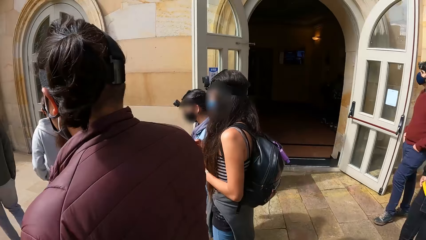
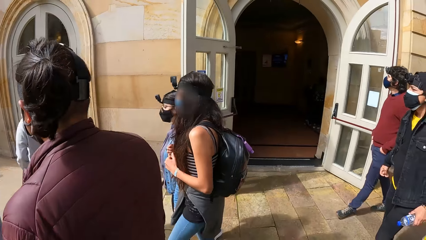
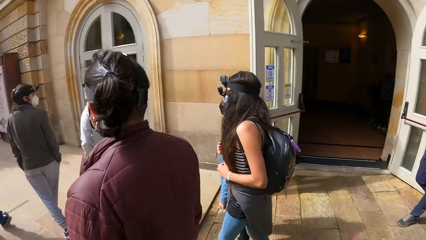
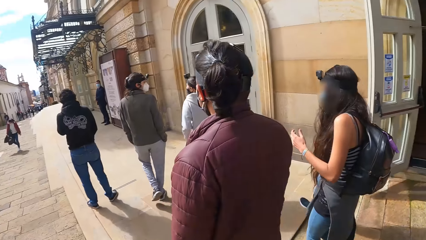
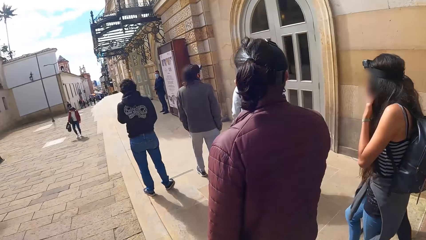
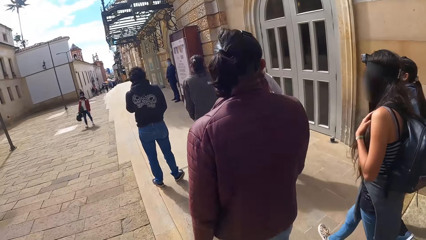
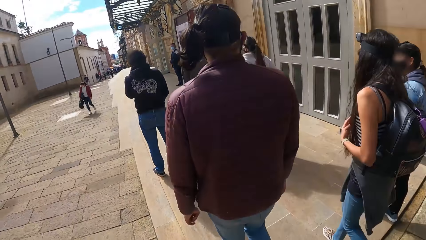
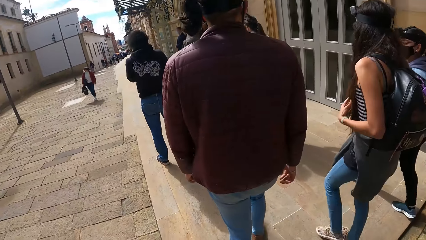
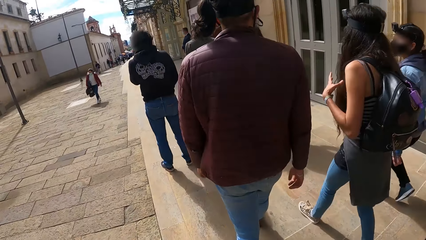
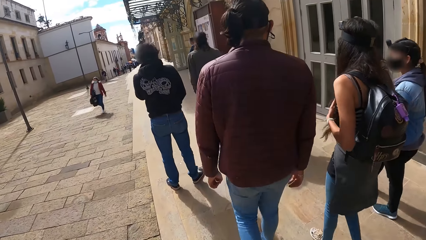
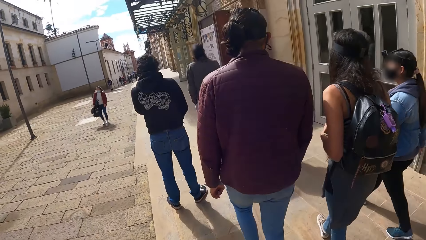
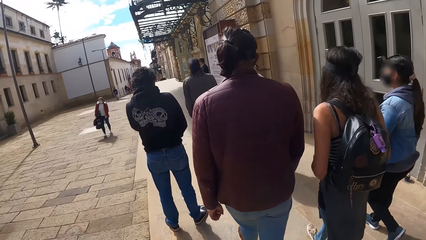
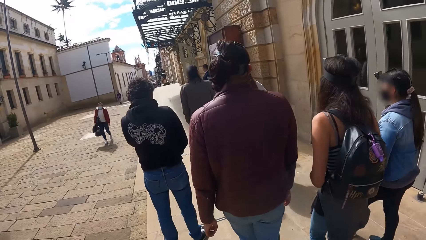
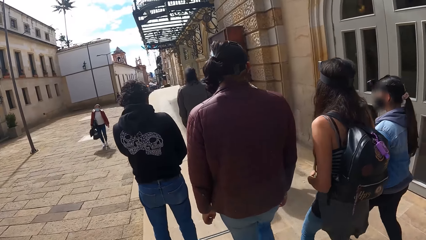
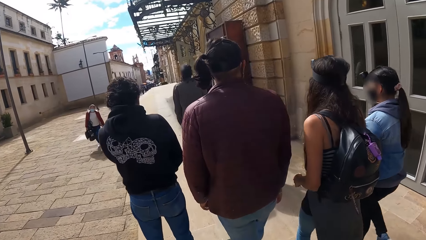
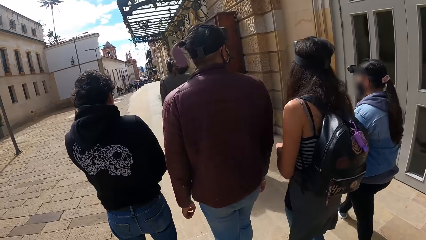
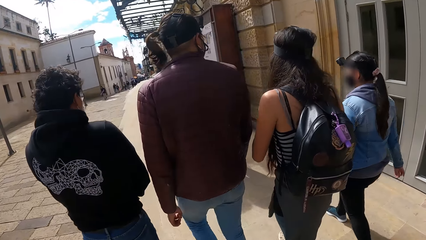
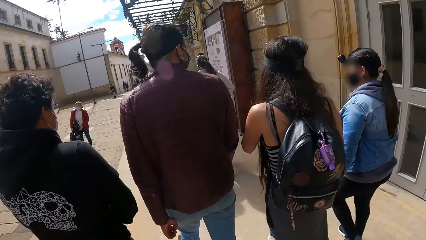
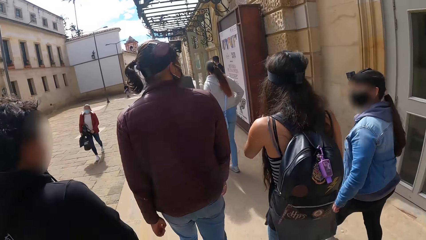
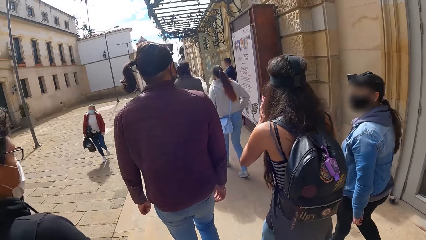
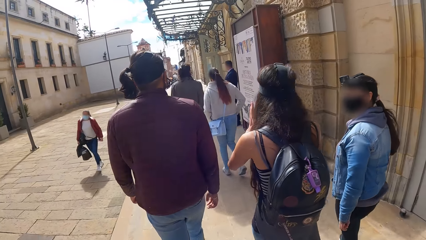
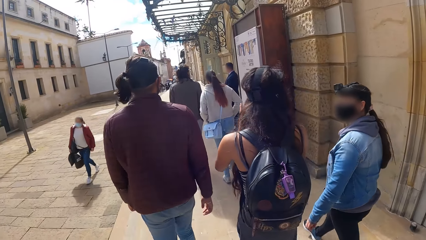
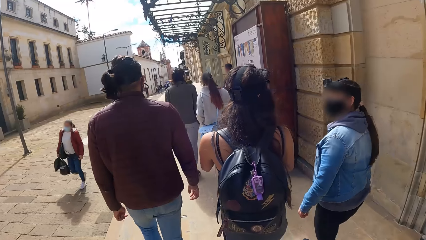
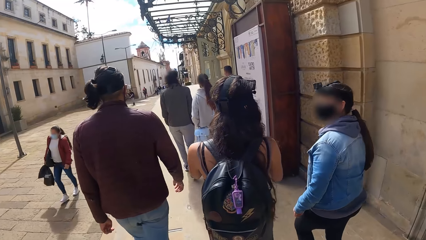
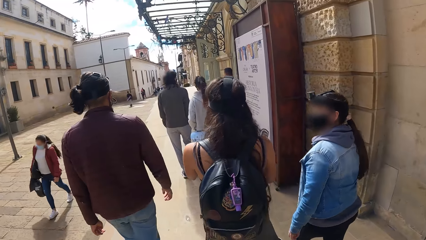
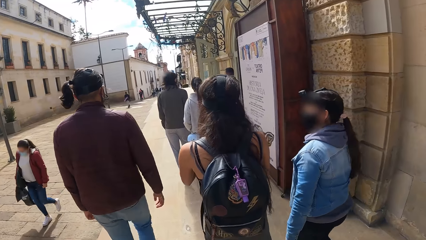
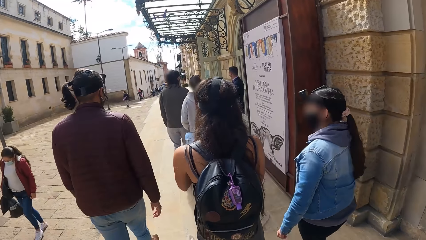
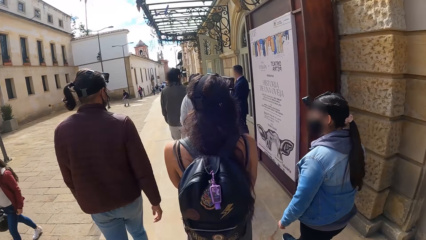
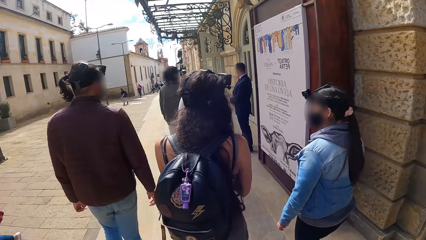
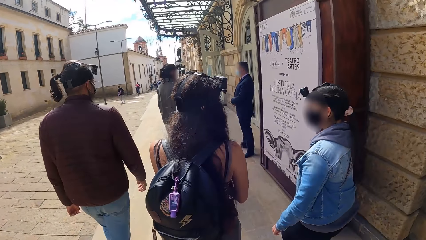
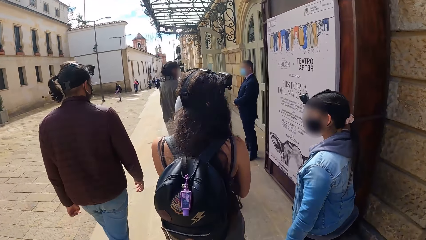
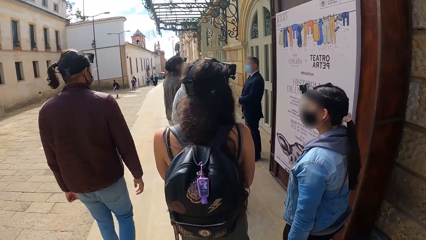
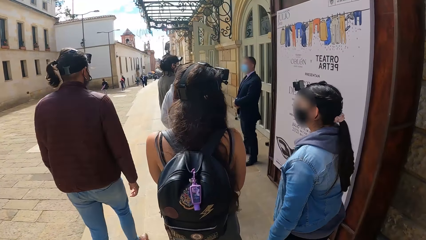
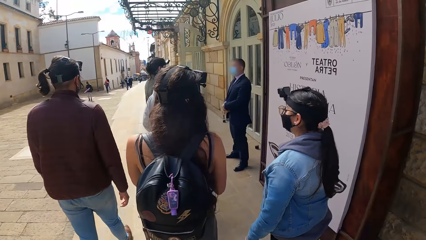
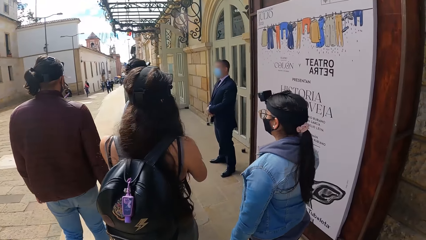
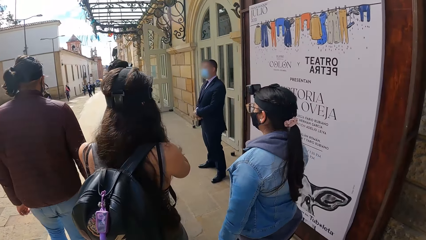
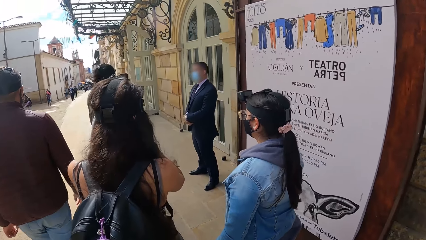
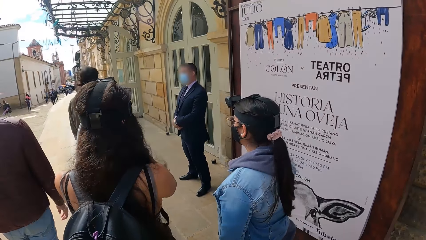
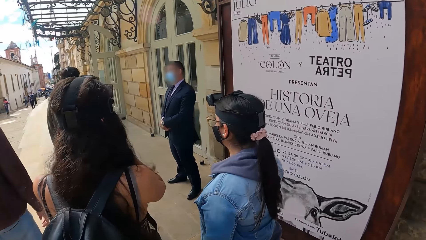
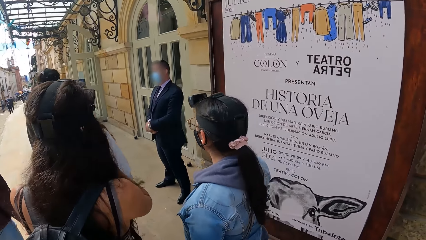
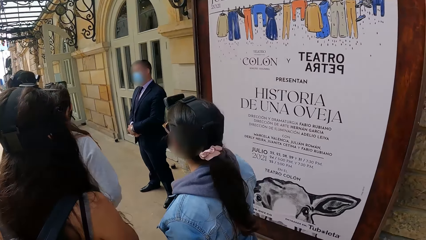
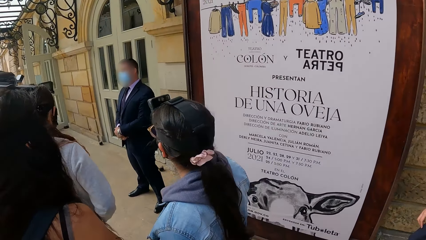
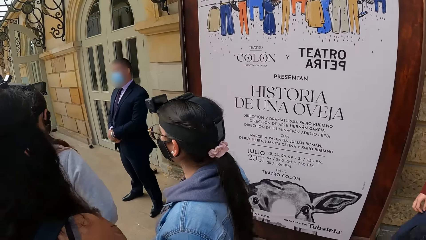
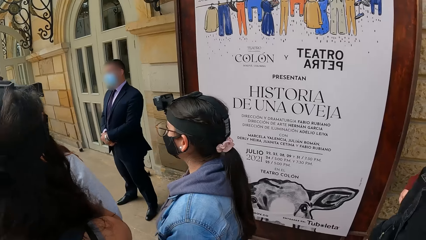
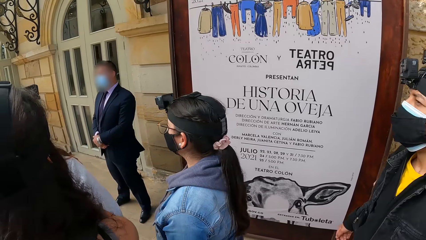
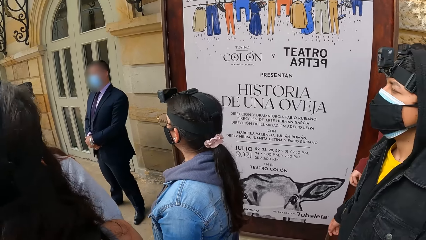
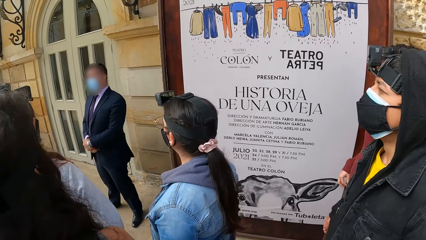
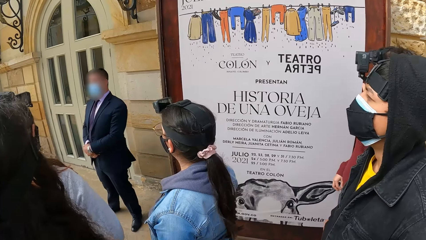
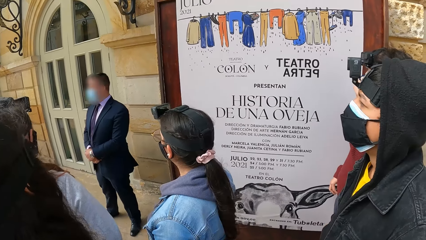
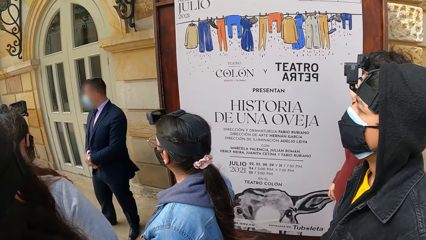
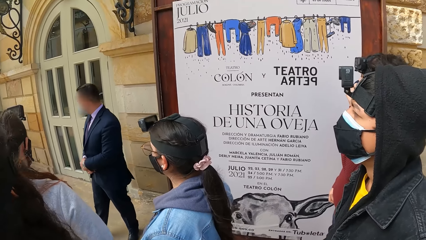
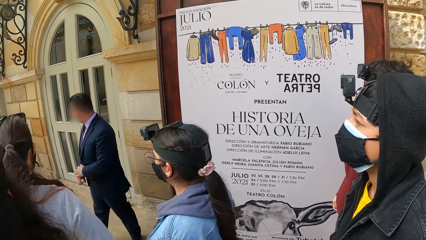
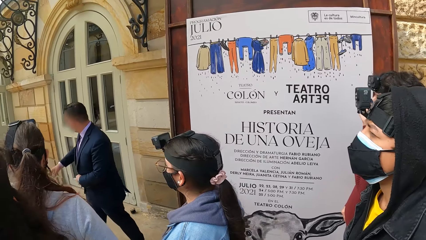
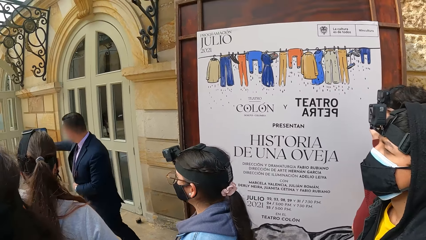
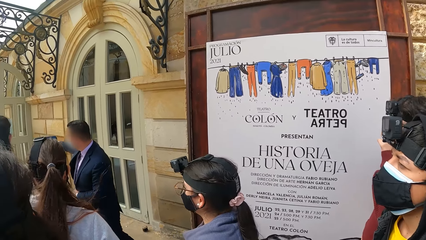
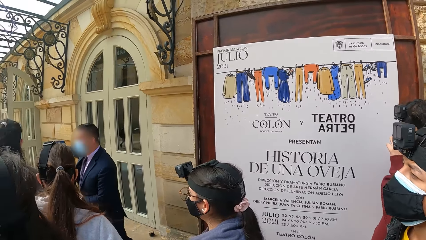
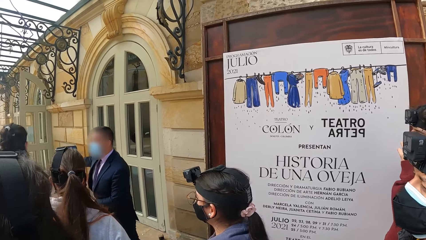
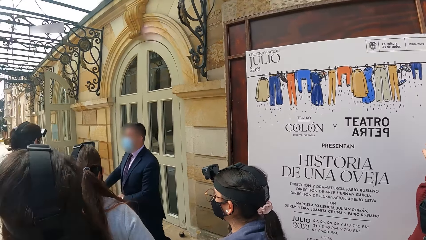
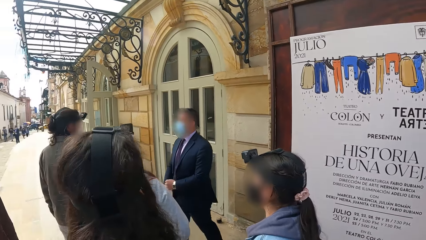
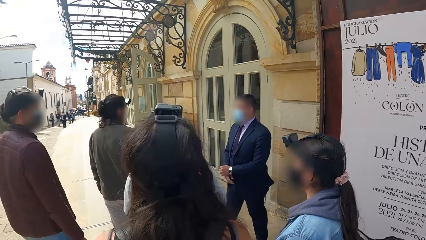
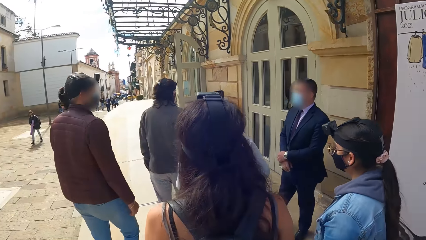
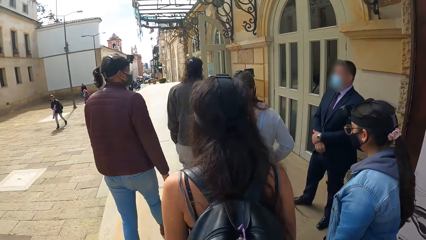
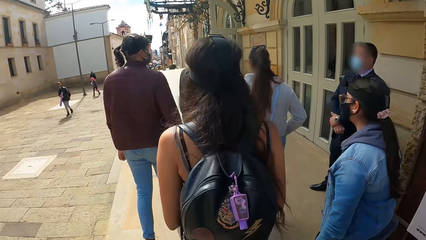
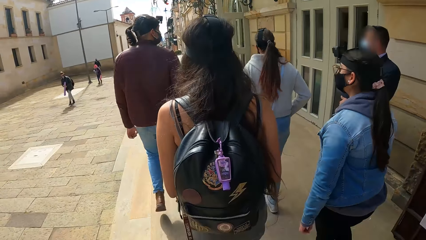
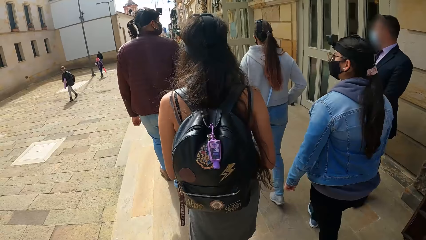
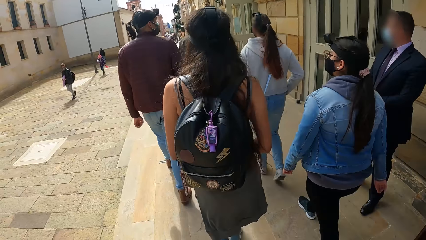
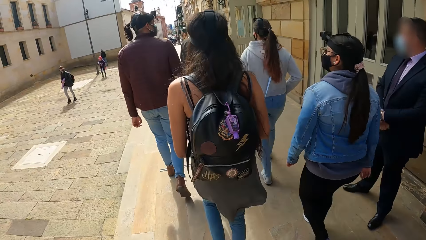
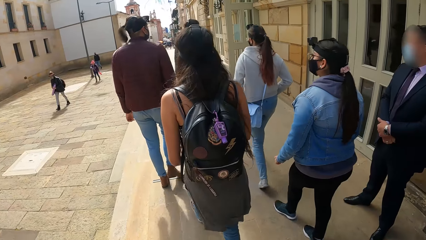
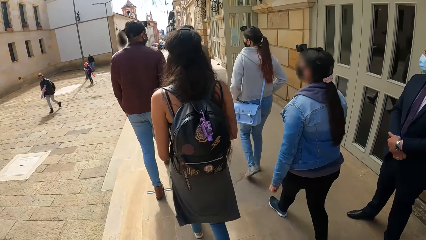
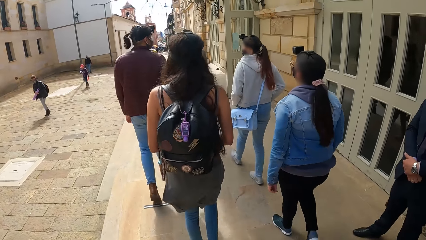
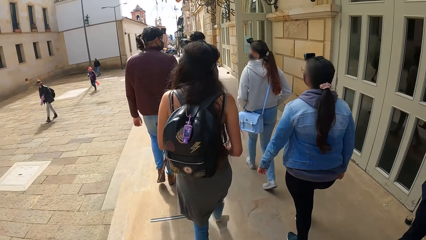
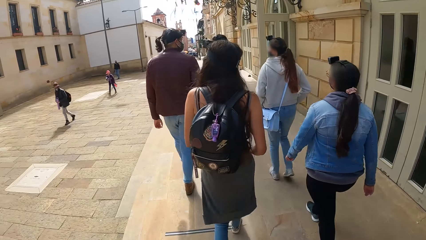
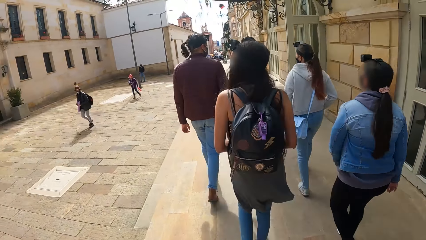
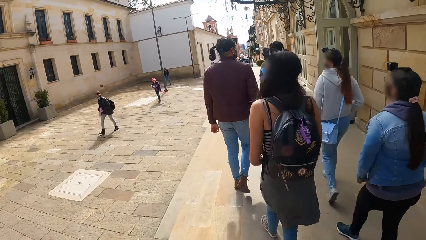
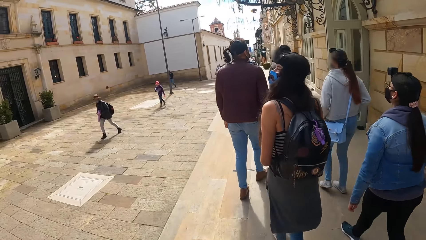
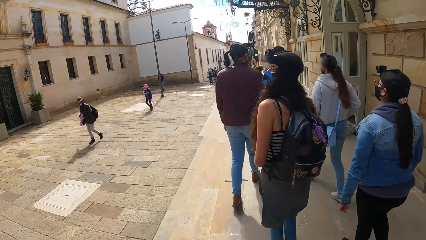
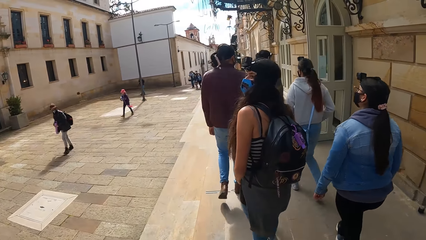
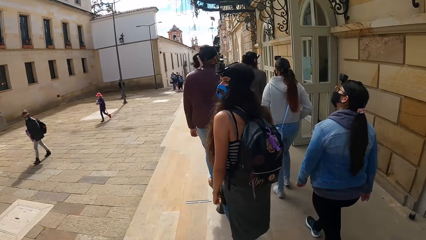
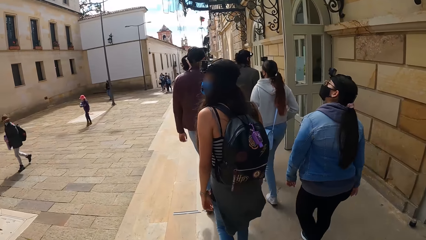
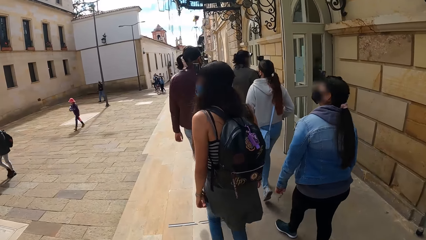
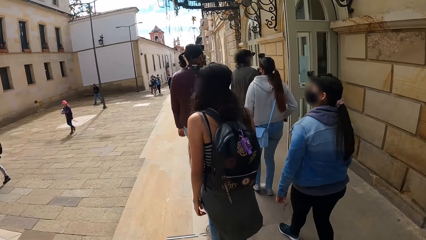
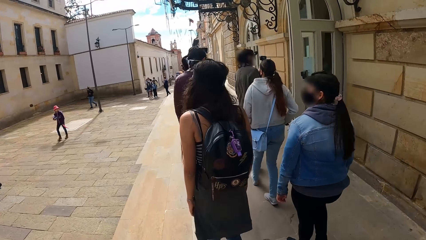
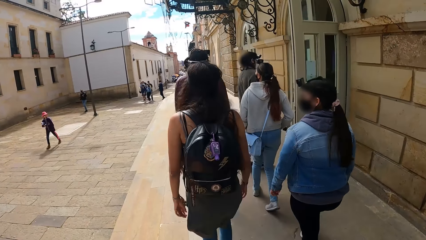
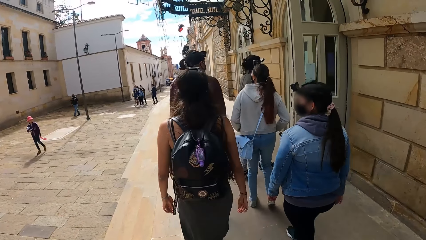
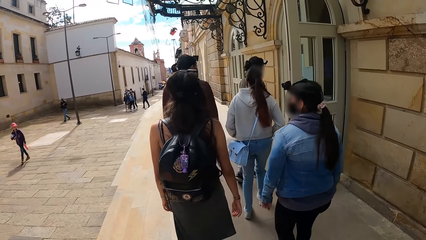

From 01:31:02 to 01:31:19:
The group of people interact with the man in front of the building. The man points to a door in the building with his right hand. The camera wearer walks towards the building with the group of people.
